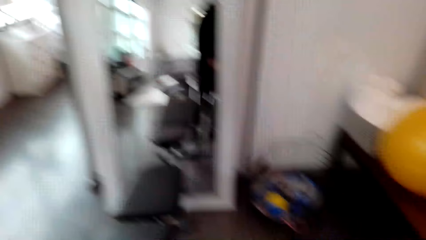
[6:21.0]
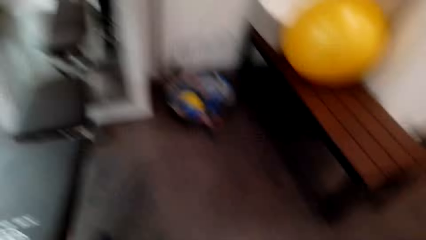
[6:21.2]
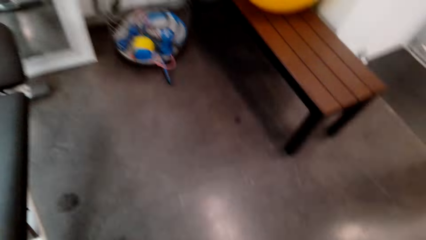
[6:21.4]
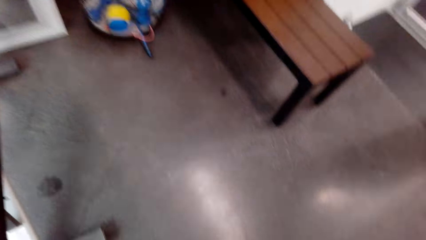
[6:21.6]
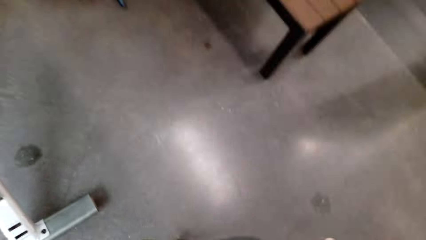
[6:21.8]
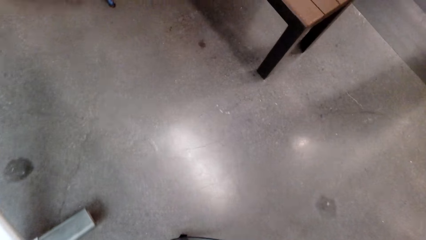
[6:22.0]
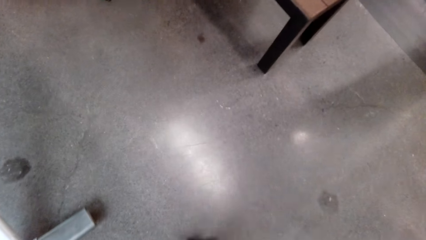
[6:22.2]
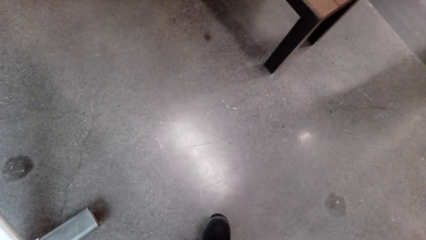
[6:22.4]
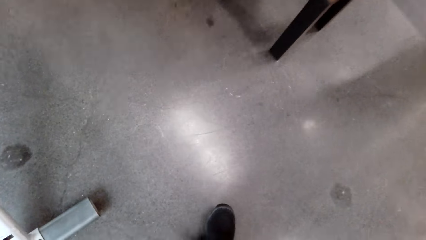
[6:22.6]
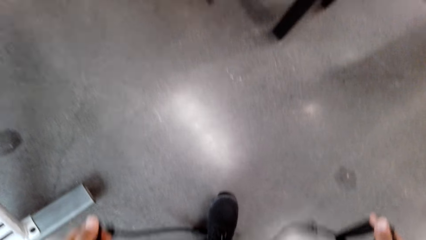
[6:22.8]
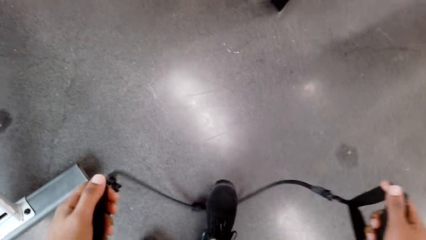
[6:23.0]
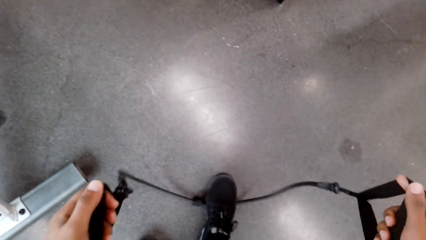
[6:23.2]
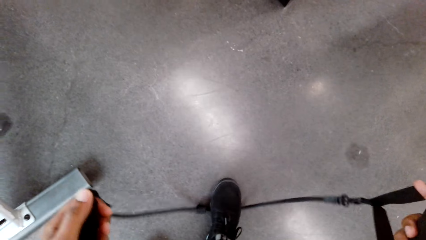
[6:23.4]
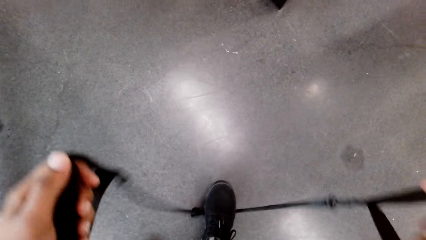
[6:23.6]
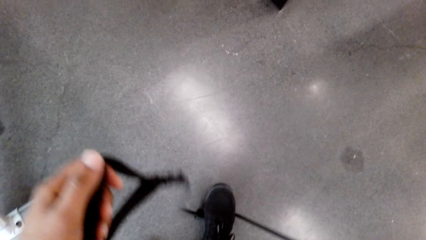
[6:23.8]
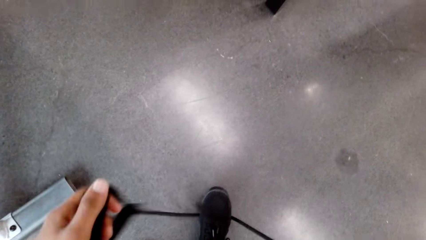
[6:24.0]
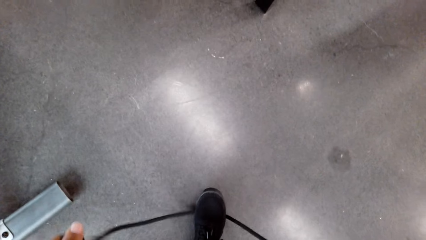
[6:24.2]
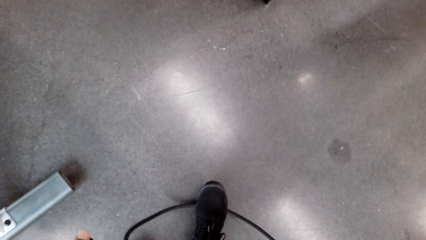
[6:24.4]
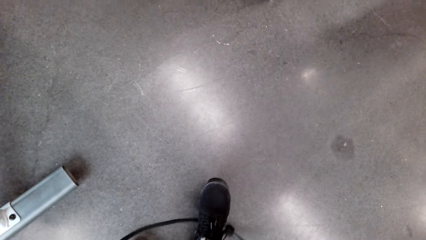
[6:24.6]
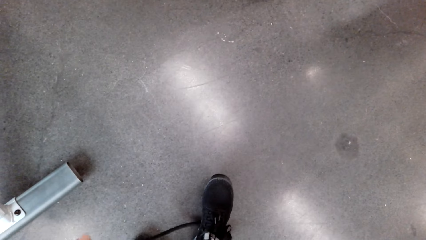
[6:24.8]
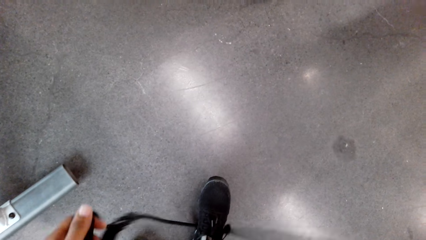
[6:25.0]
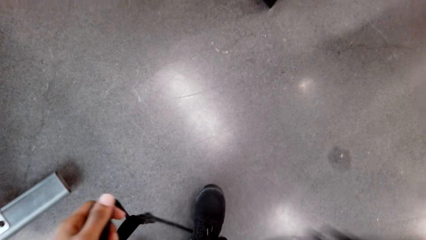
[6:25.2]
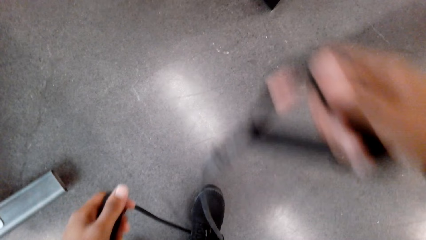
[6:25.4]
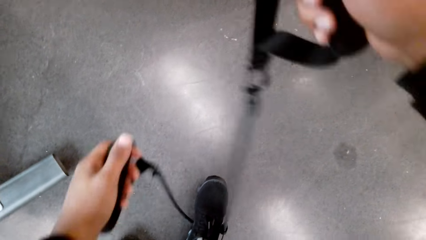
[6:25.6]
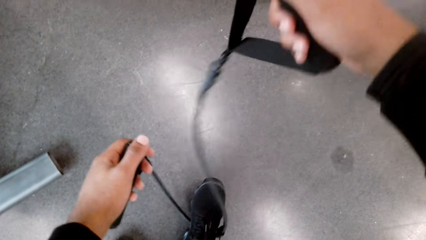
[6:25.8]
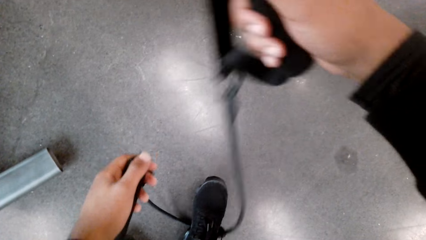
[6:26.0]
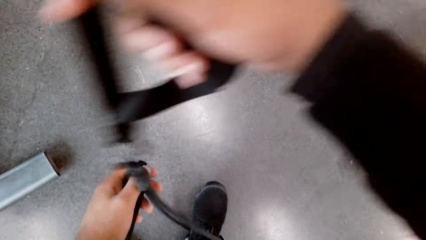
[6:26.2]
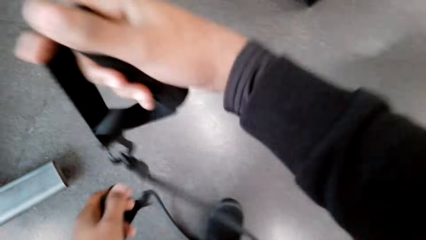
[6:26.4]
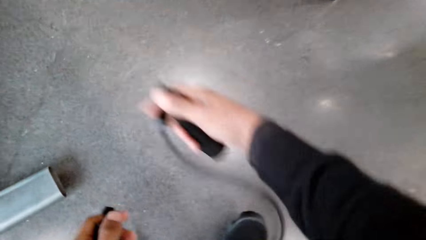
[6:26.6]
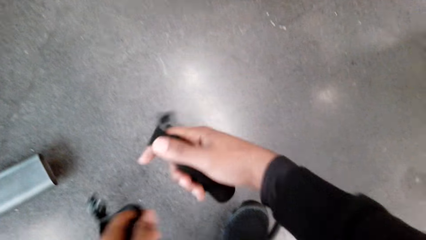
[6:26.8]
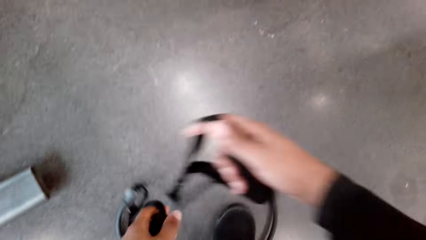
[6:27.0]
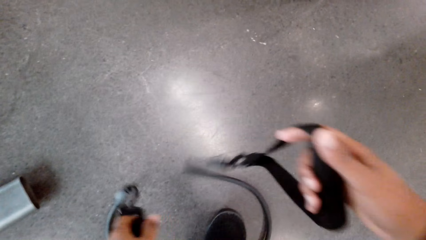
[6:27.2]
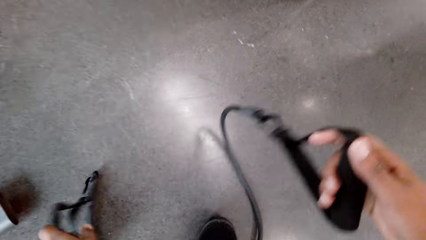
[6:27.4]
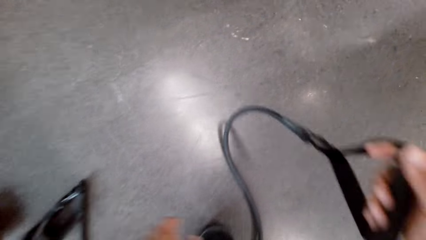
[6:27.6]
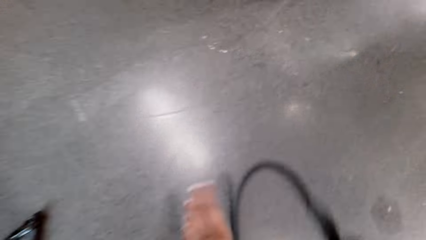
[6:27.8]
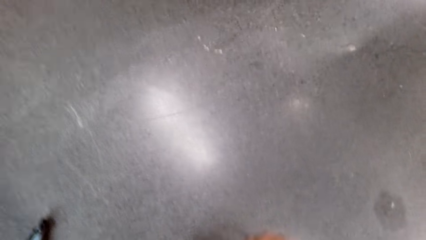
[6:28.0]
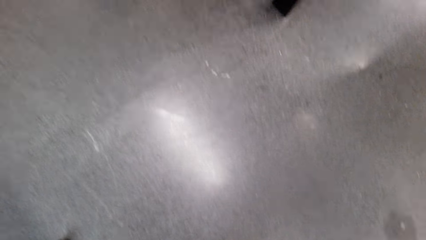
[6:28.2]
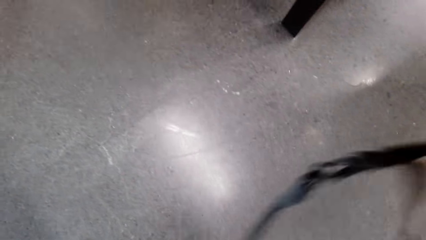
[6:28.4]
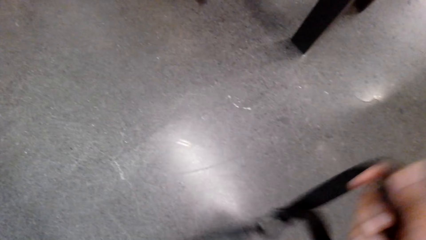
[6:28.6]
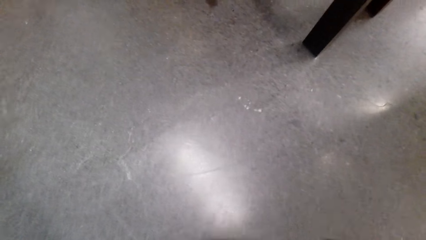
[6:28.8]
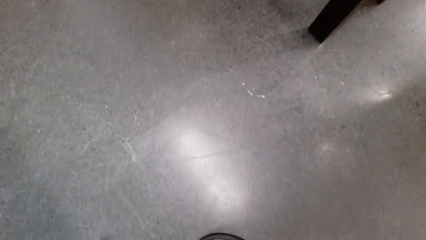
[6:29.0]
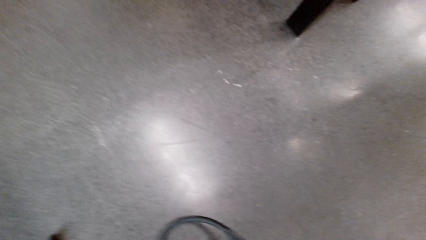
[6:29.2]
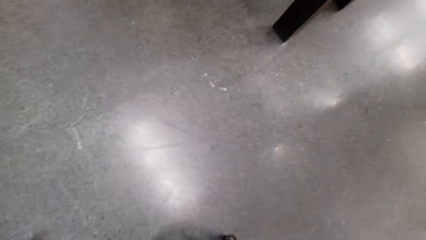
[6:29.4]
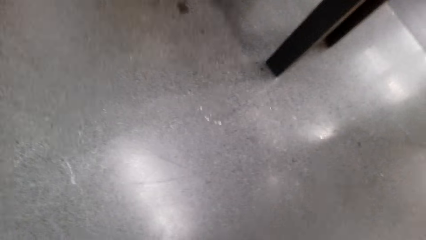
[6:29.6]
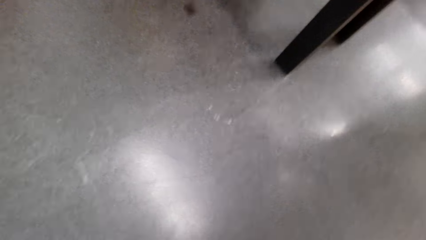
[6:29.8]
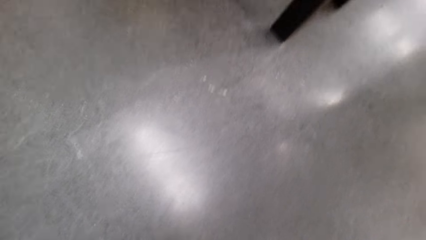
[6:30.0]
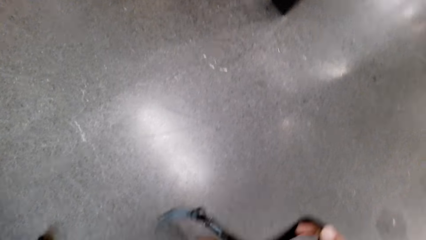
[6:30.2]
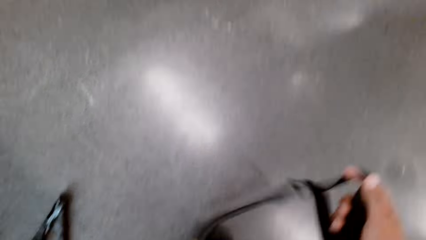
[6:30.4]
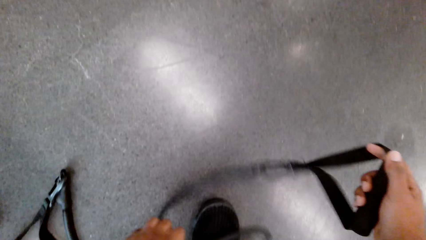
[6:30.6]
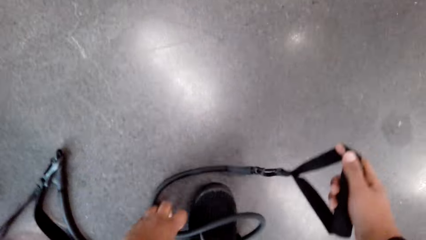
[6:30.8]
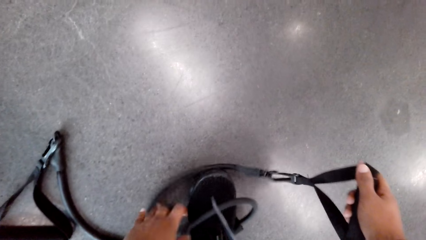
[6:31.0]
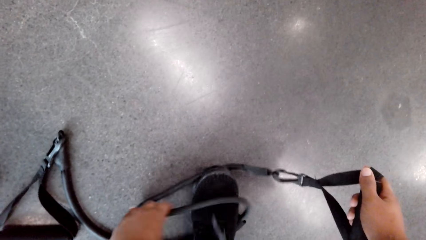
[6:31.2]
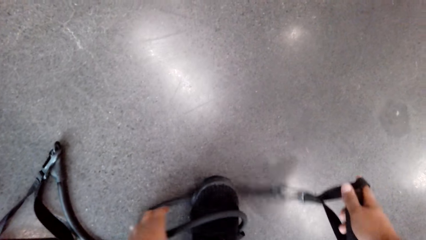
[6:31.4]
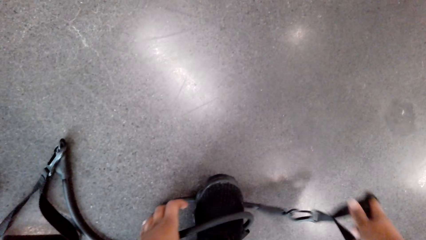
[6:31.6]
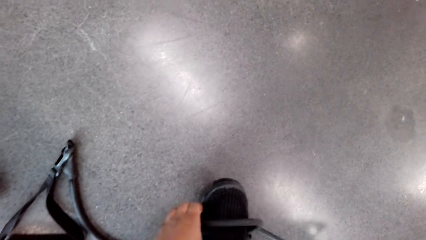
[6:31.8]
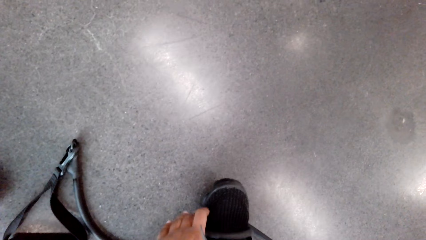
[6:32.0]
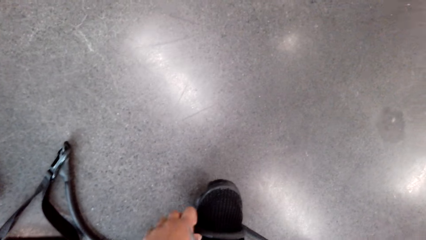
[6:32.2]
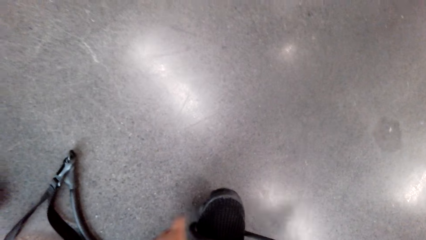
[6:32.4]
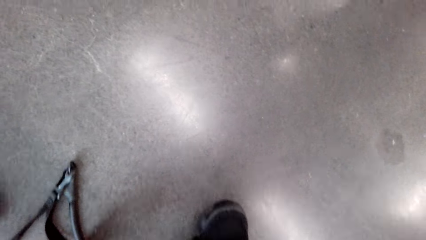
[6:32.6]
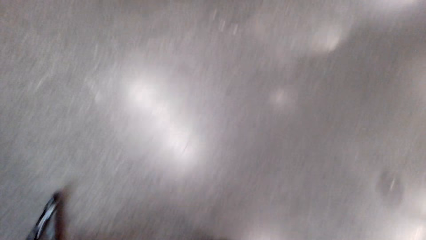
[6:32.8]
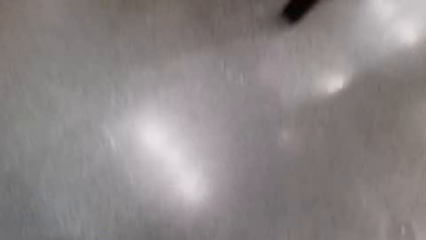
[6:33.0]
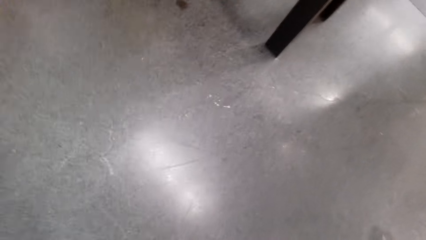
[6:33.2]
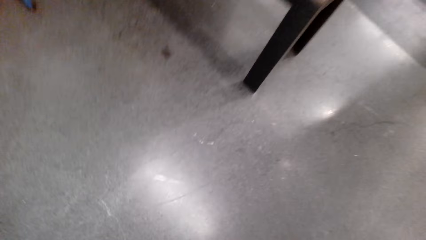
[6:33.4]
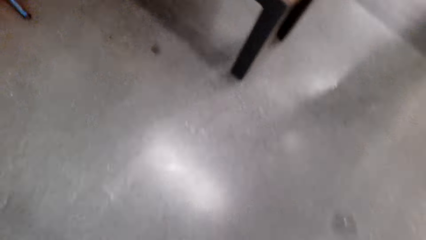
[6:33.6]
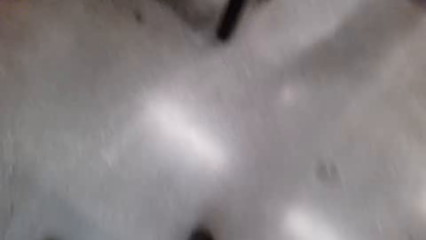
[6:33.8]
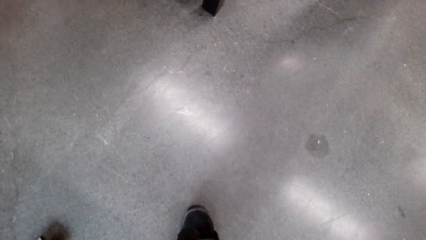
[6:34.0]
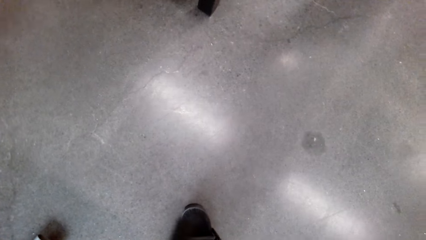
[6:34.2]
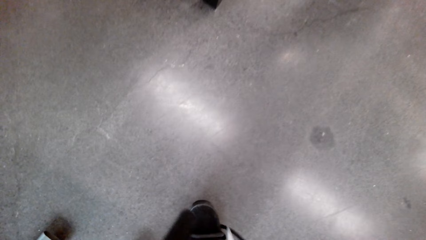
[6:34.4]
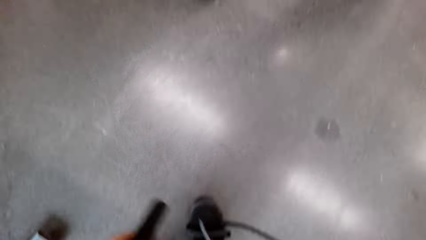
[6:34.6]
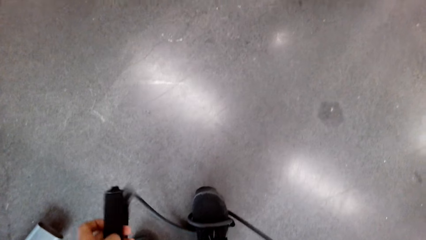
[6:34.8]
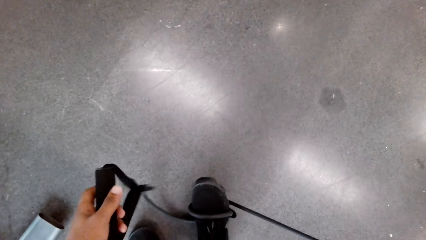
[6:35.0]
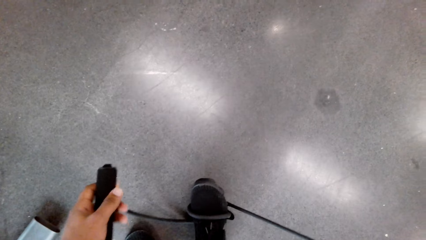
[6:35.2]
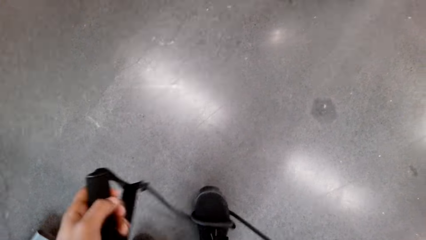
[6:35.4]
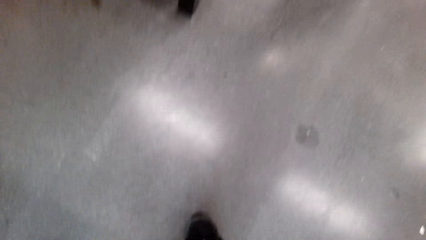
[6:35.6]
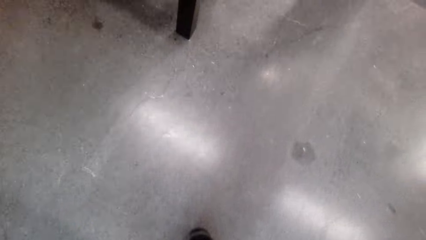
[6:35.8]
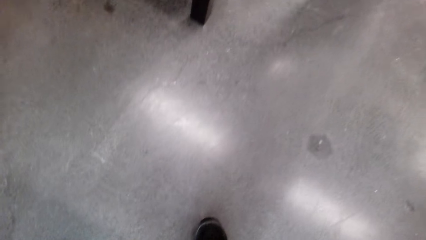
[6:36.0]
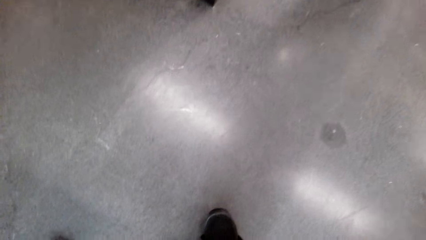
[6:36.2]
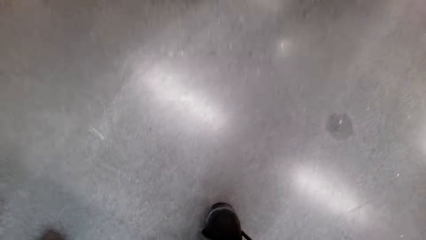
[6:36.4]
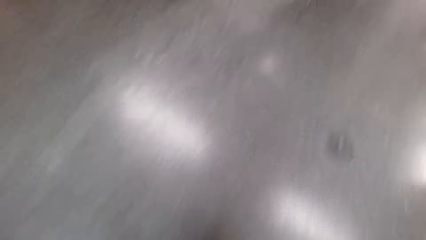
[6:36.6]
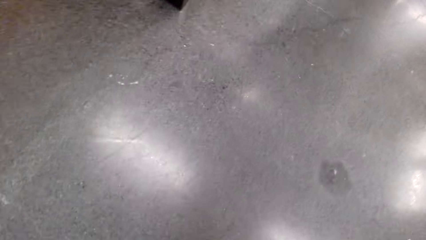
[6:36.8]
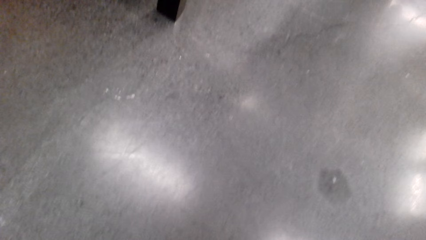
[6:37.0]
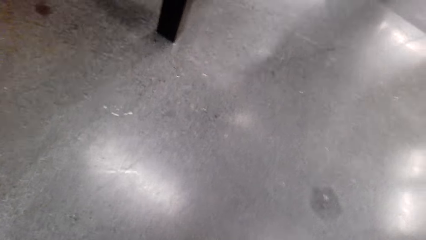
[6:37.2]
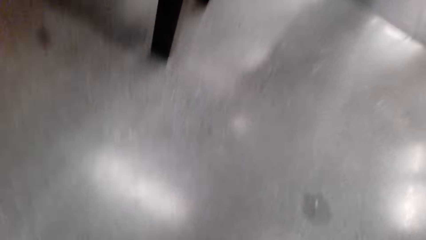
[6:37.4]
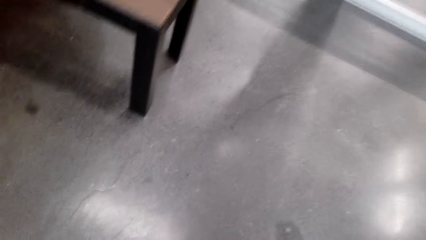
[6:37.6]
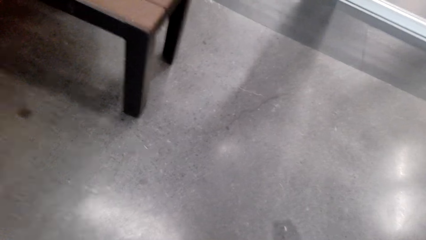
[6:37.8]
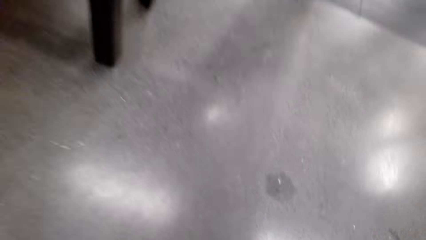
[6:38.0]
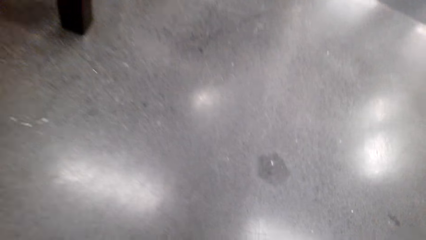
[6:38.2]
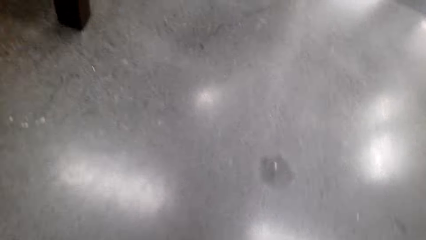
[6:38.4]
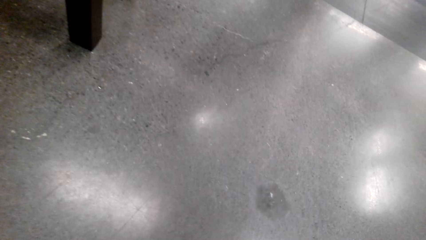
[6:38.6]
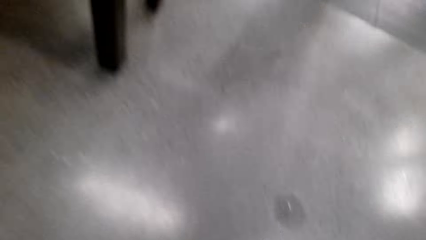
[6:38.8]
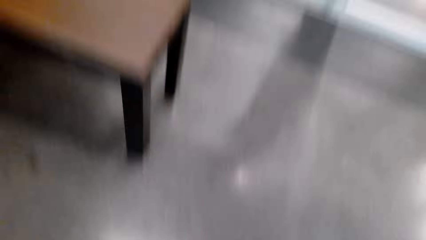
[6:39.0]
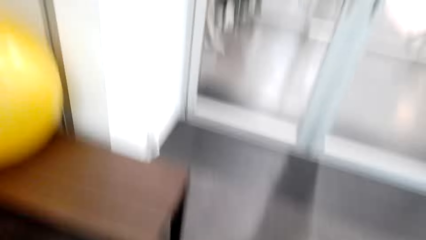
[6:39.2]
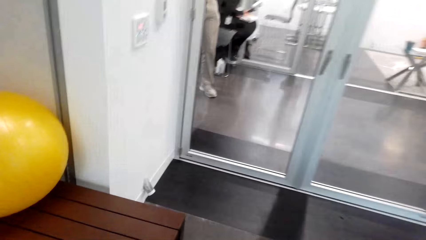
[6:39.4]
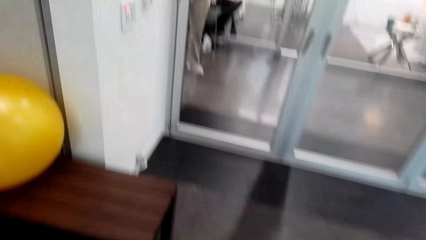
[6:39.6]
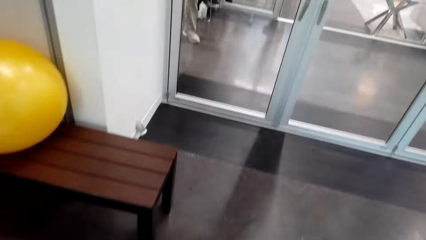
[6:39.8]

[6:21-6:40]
The camera wearer steps on the jump rope. They straighten a leg with a sports belt.
